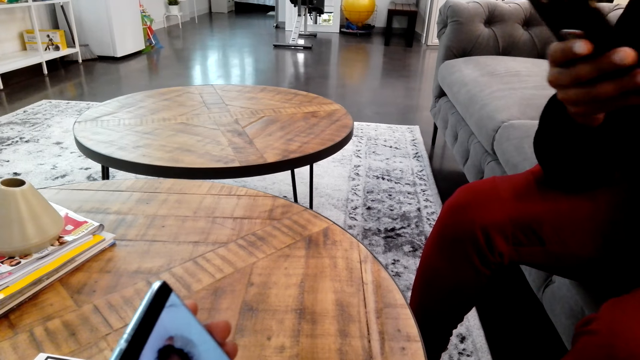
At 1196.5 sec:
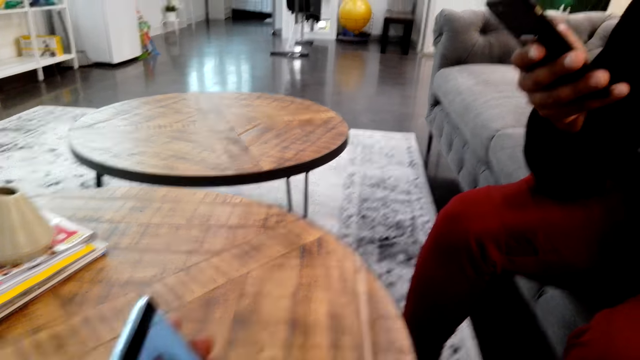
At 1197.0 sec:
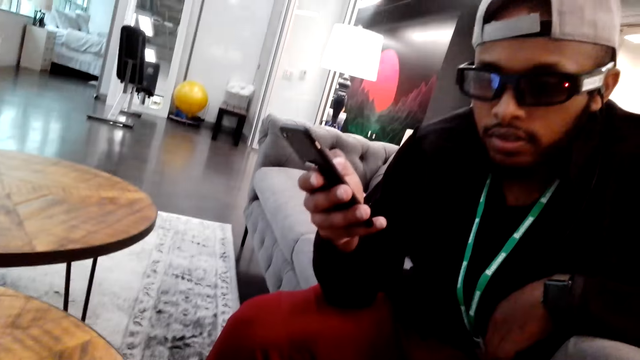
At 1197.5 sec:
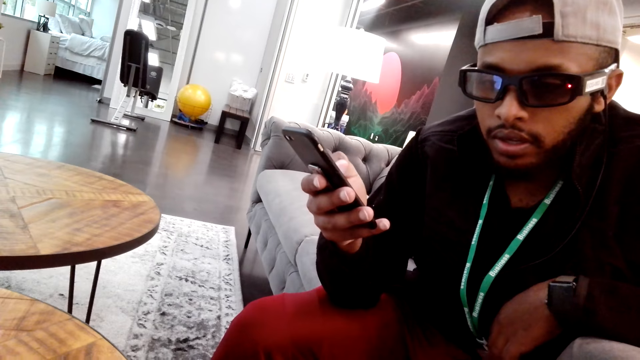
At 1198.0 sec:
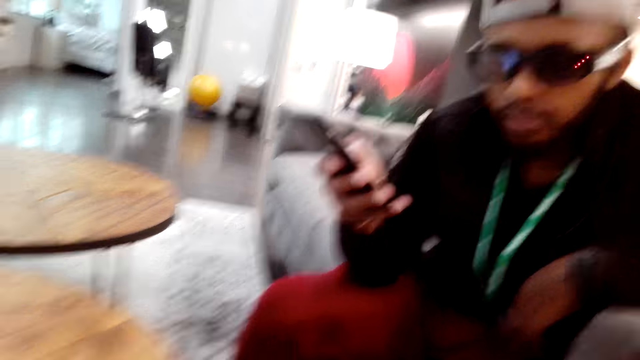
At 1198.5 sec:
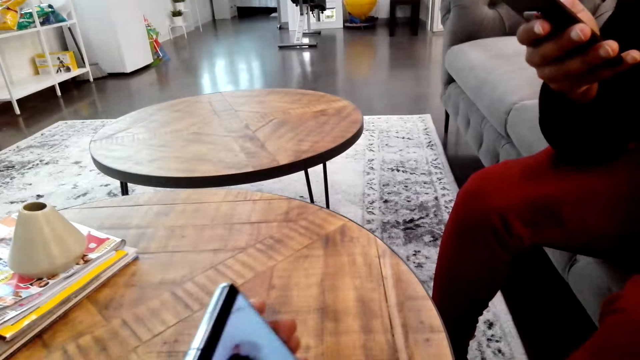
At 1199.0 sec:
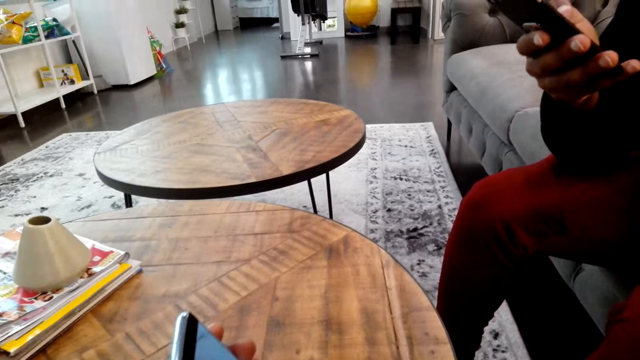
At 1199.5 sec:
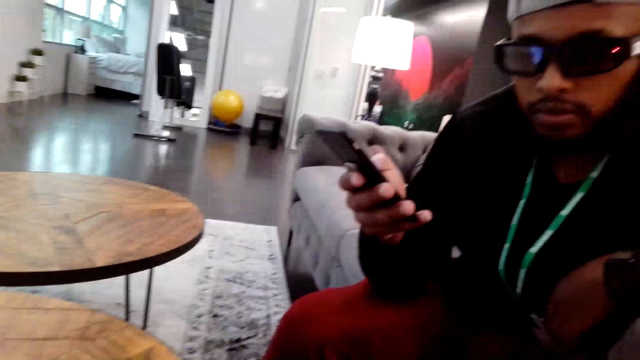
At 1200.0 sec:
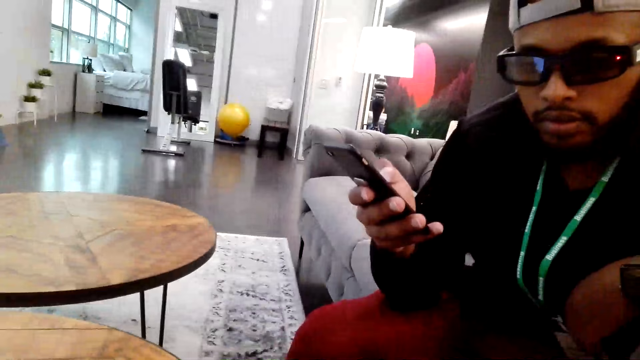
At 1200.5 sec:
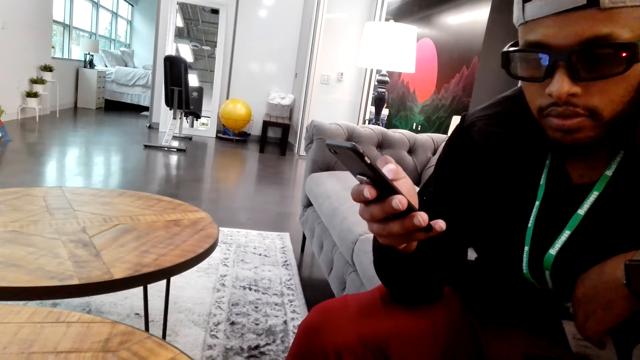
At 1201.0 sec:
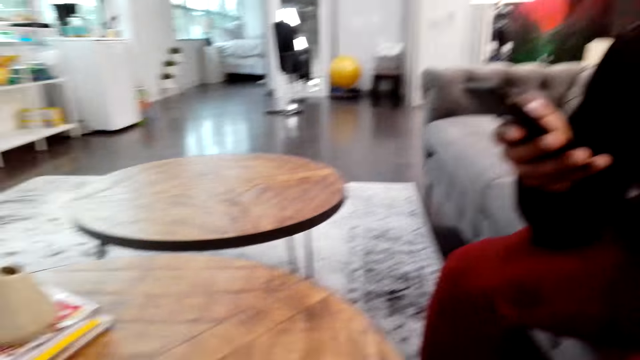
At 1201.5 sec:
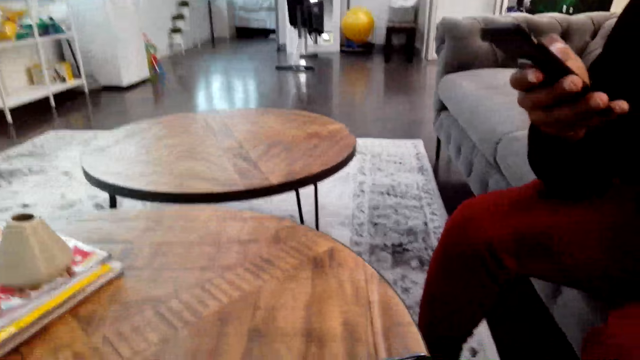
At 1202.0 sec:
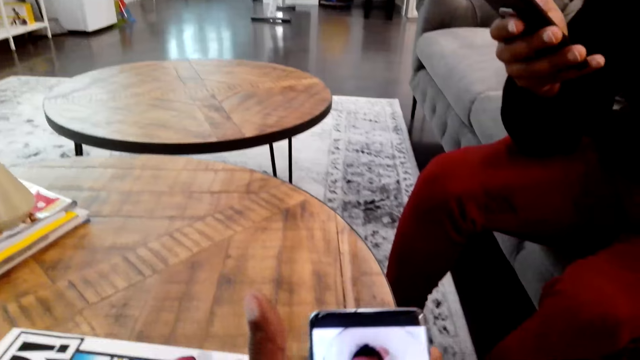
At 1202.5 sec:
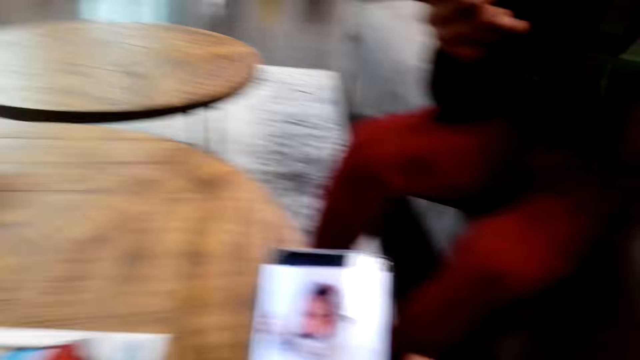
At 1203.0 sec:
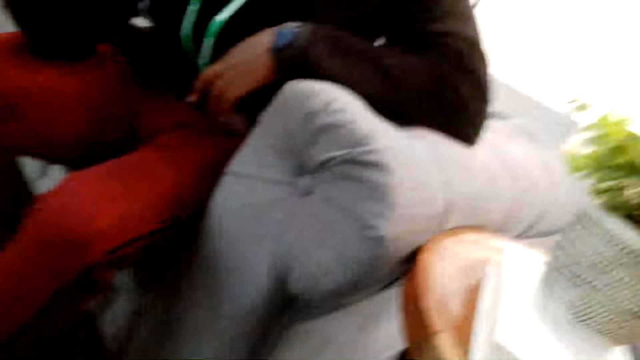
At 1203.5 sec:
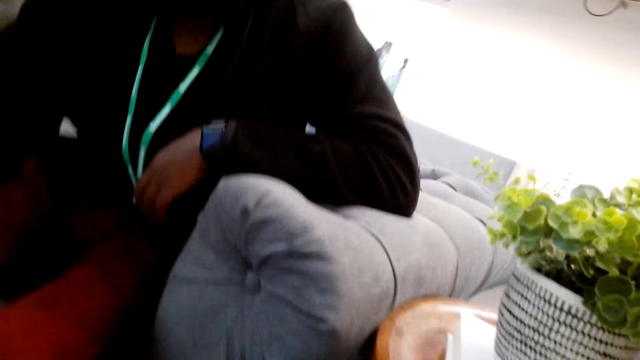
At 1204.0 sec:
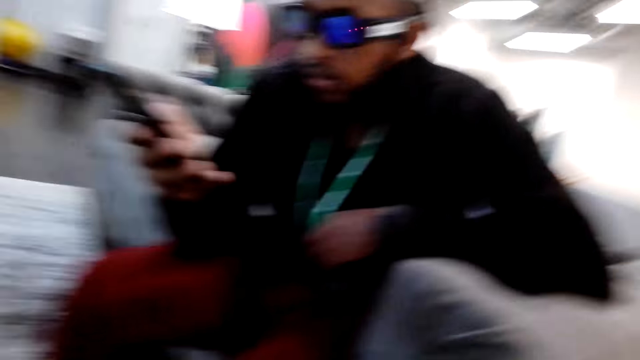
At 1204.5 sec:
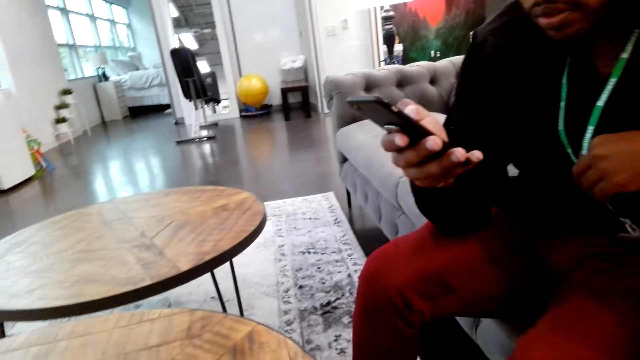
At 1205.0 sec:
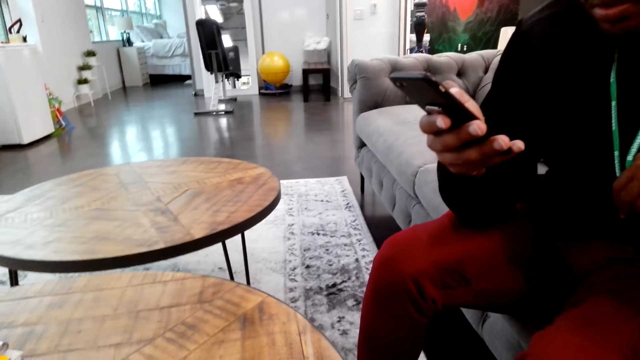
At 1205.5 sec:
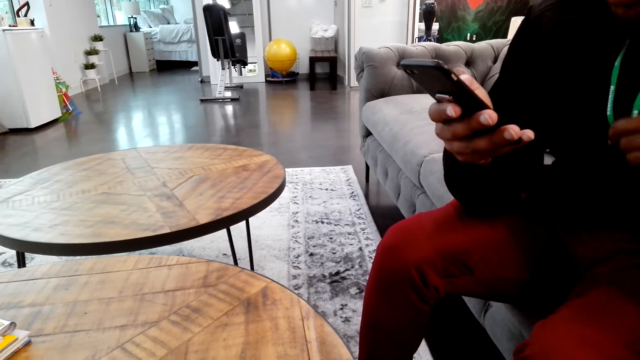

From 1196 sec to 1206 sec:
The camera wearer shows a man a photo on his phone.

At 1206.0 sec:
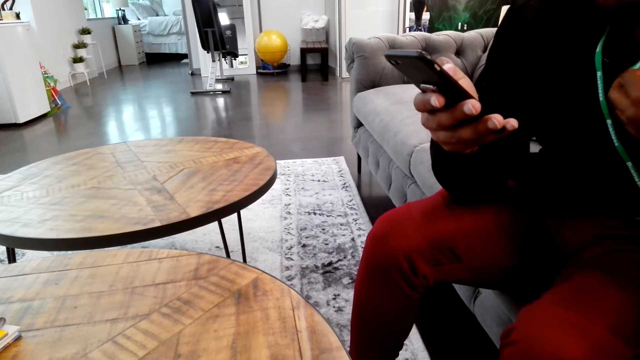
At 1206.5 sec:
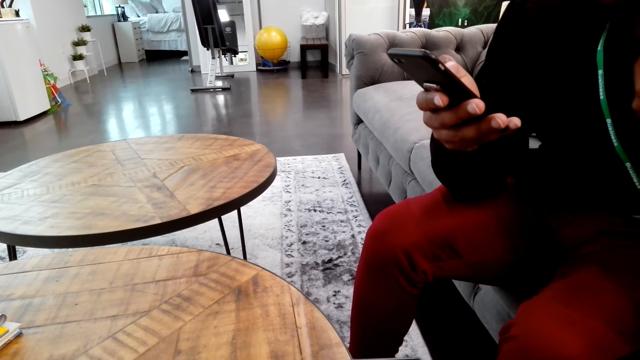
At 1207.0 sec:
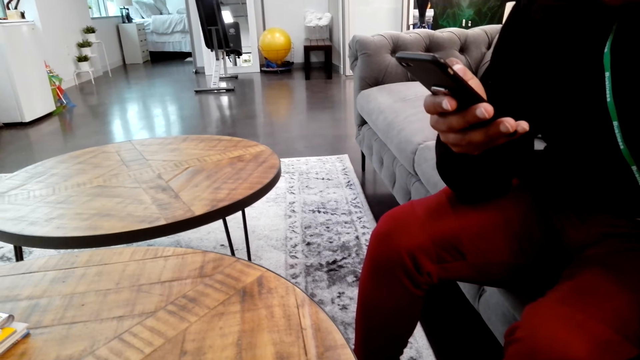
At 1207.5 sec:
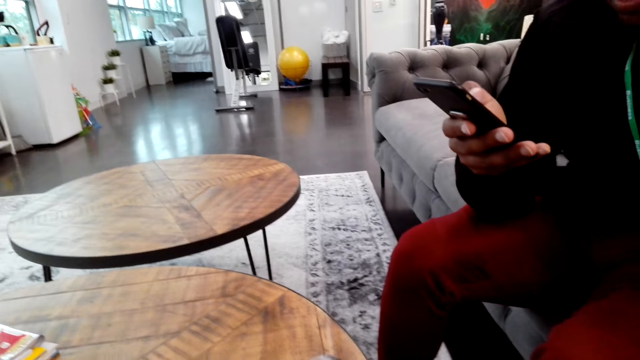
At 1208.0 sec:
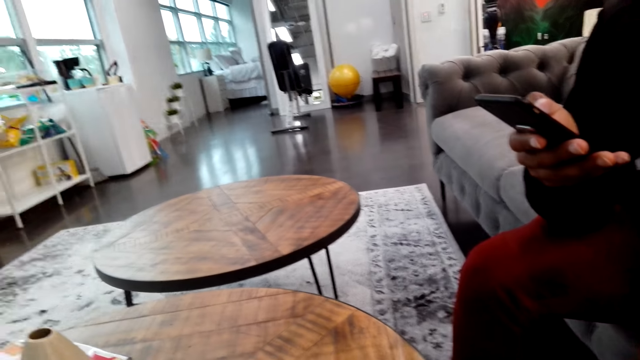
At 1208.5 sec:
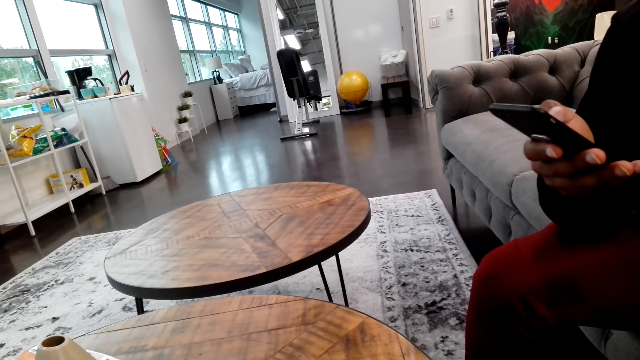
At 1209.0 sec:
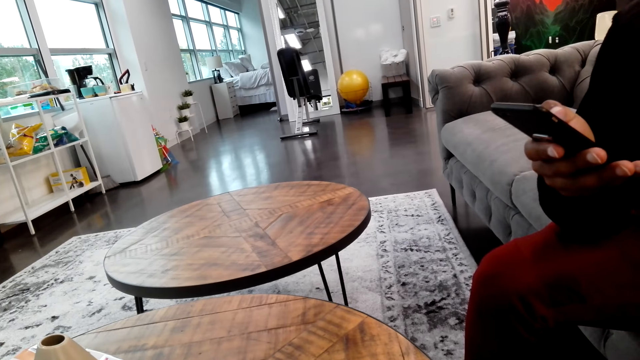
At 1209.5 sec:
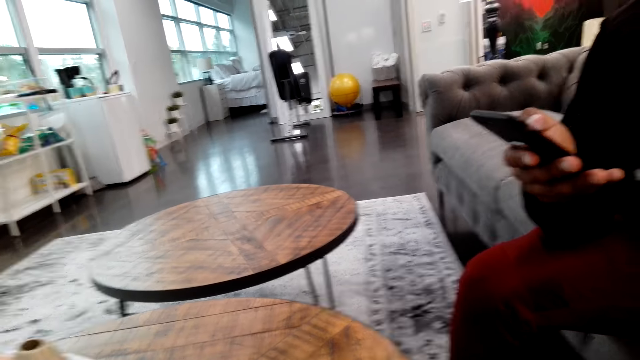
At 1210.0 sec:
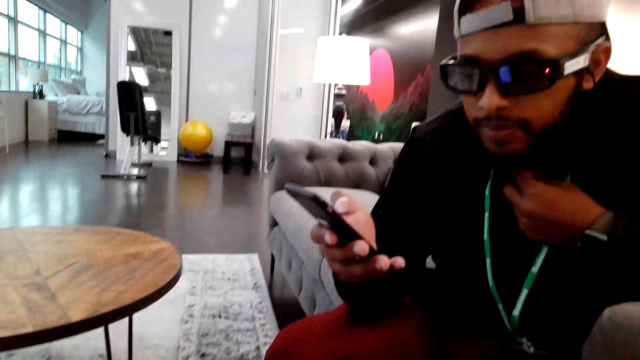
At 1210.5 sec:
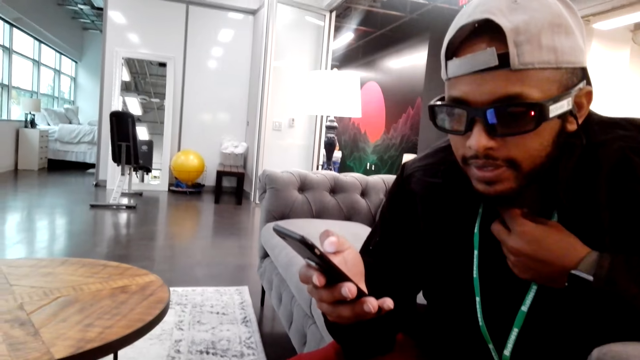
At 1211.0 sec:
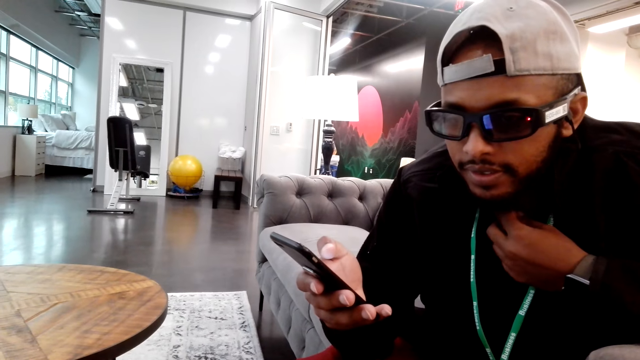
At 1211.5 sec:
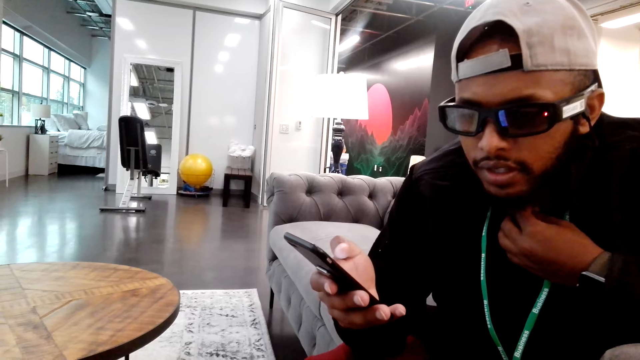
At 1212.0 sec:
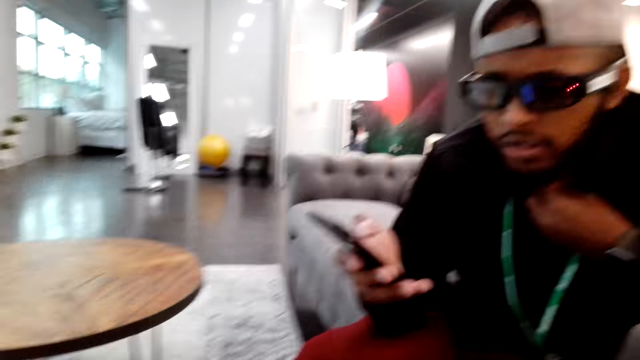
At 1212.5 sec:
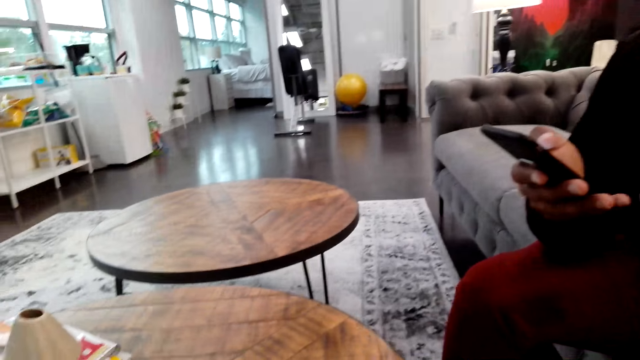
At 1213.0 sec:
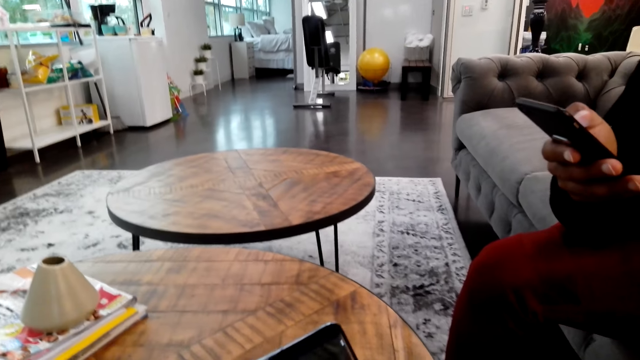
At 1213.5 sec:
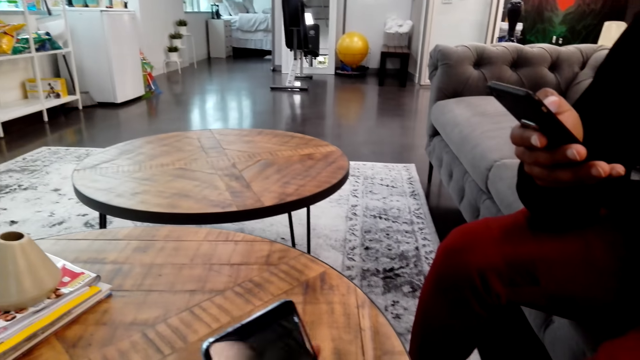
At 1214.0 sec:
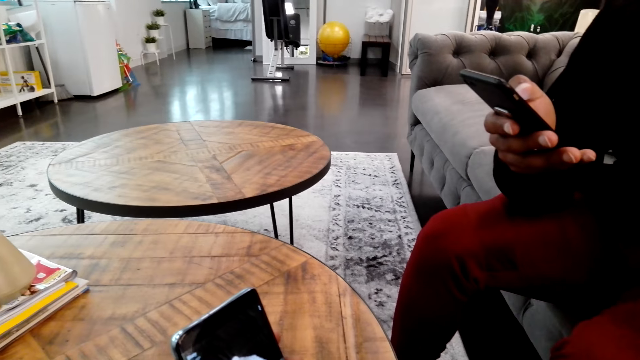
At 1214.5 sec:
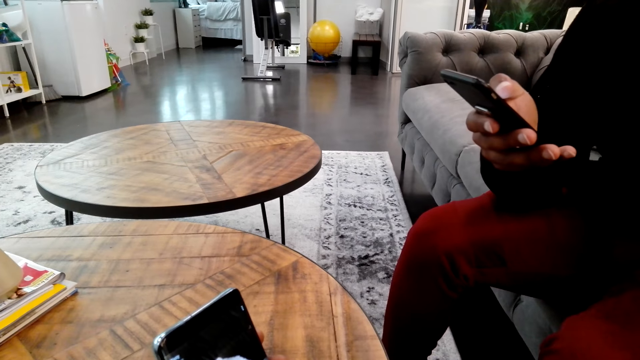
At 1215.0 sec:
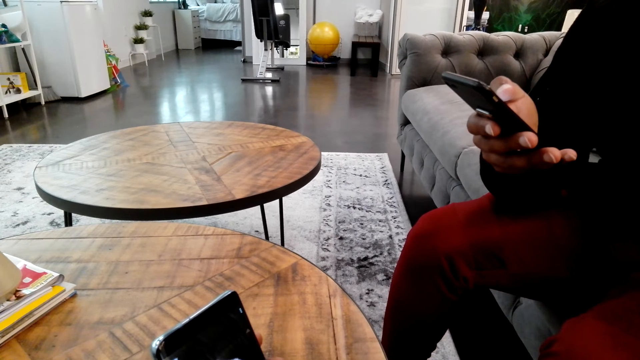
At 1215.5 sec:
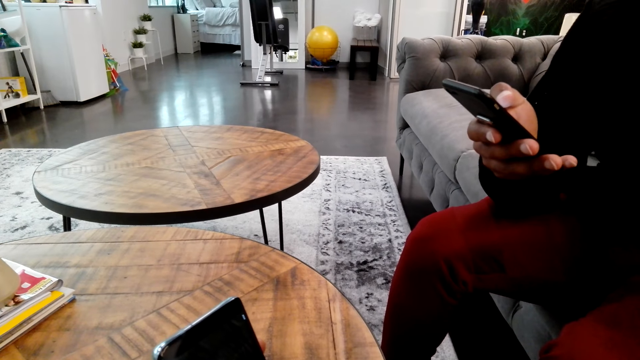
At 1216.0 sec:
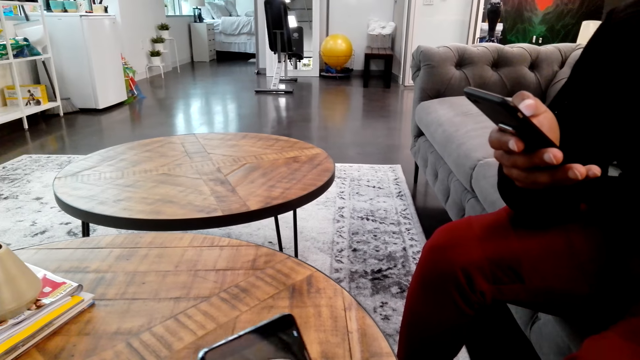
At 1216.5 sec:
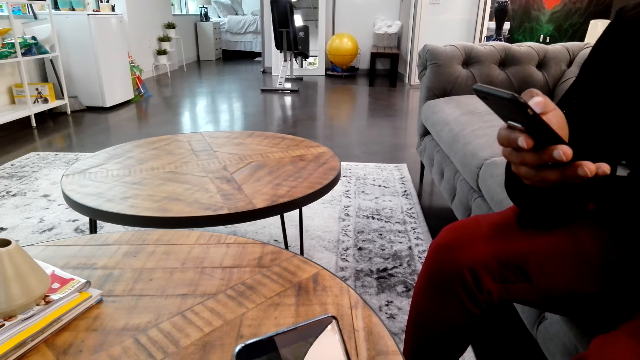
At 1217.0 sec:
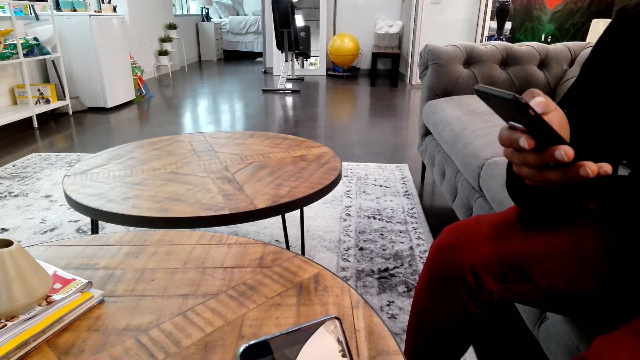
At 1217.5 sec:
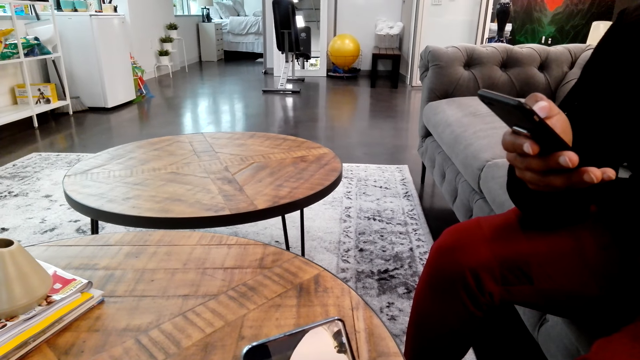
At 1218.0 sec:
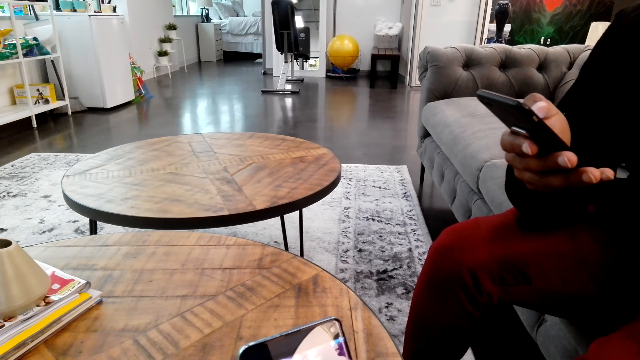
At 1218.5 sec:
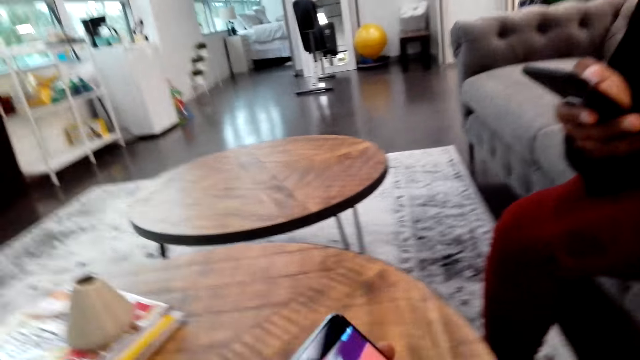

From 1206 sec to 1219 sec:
The camera wearer talks to a man.
